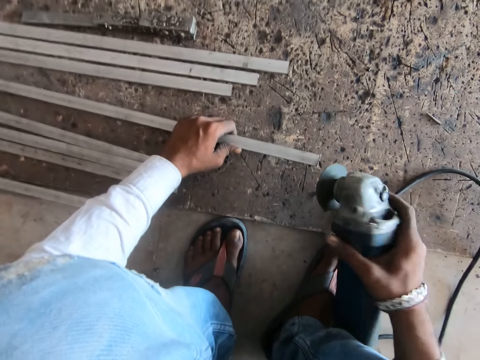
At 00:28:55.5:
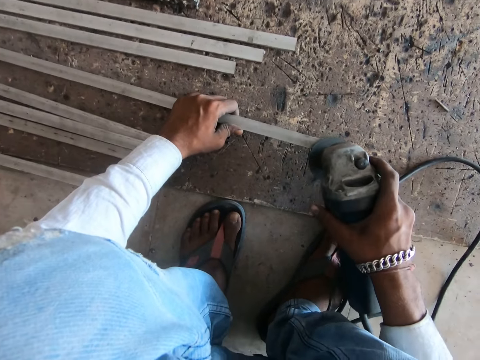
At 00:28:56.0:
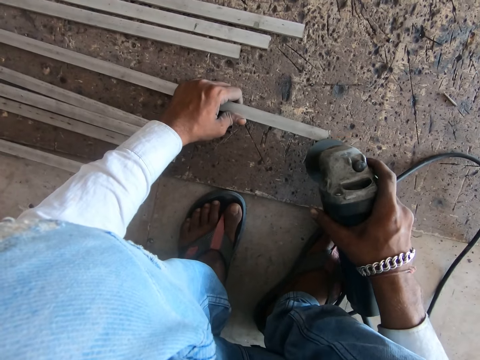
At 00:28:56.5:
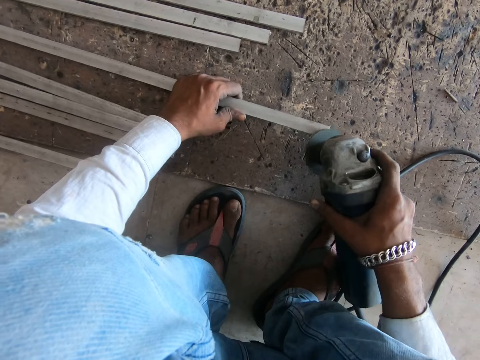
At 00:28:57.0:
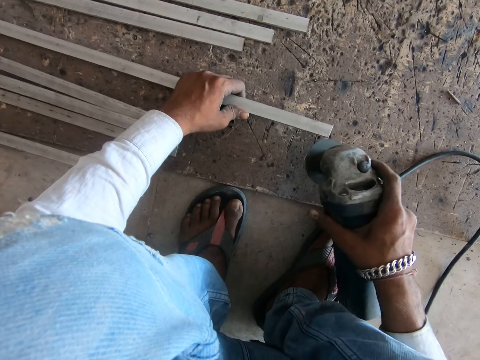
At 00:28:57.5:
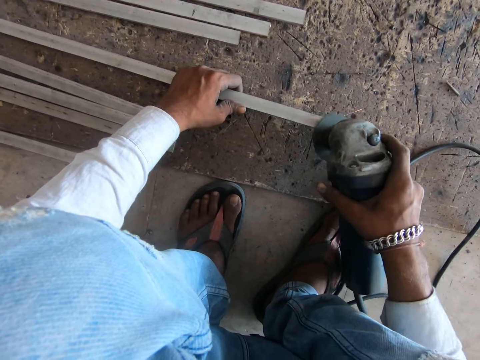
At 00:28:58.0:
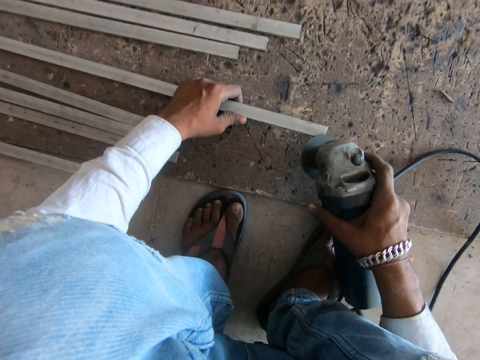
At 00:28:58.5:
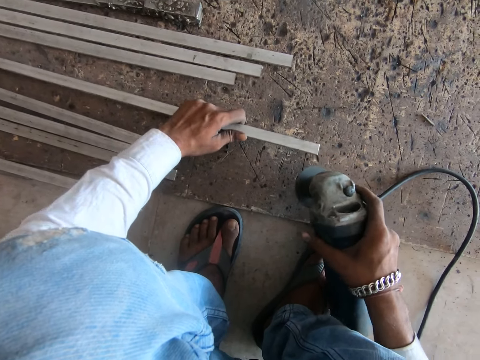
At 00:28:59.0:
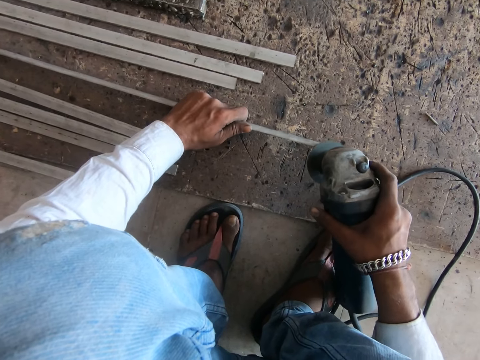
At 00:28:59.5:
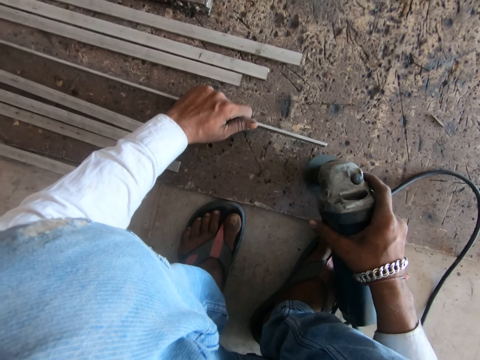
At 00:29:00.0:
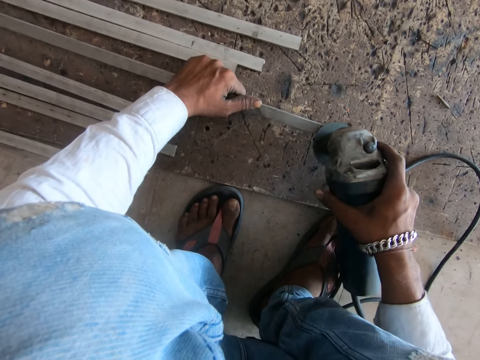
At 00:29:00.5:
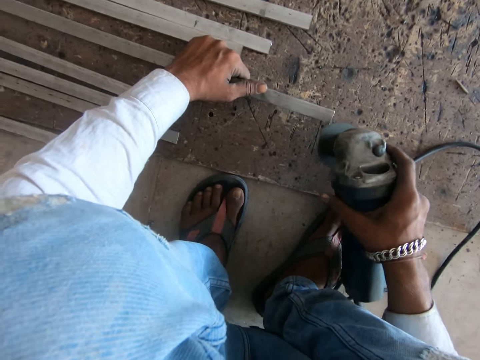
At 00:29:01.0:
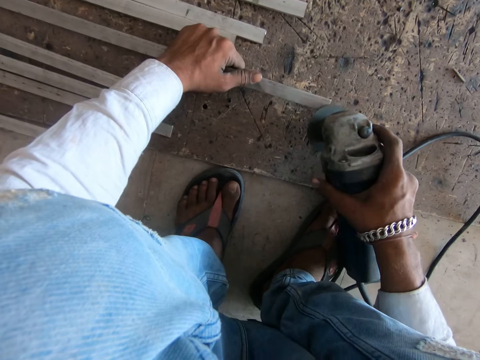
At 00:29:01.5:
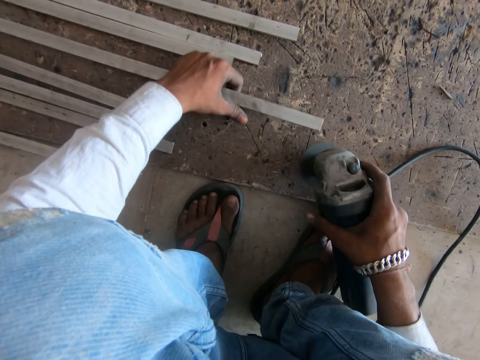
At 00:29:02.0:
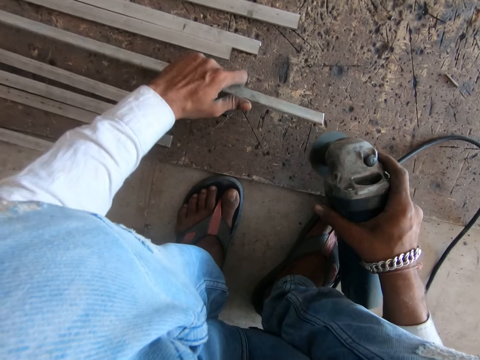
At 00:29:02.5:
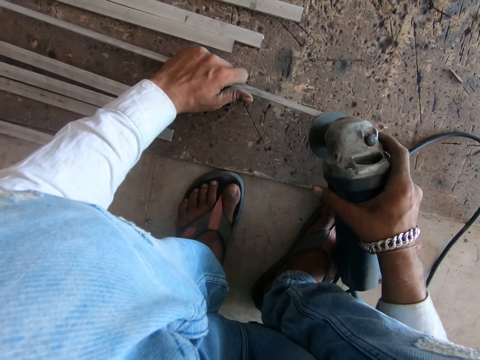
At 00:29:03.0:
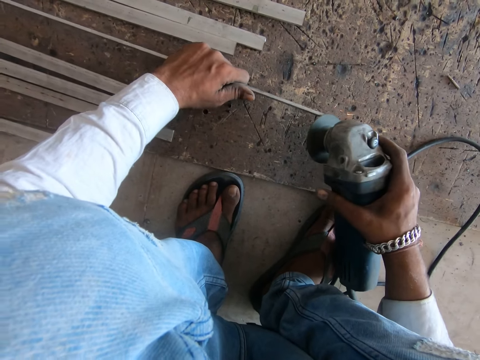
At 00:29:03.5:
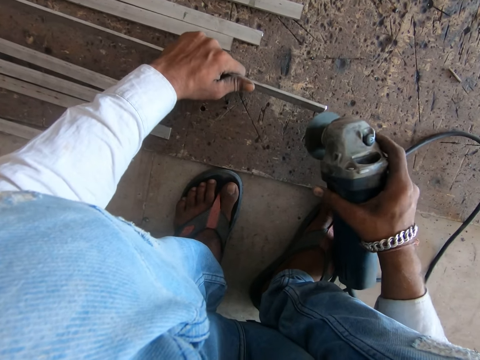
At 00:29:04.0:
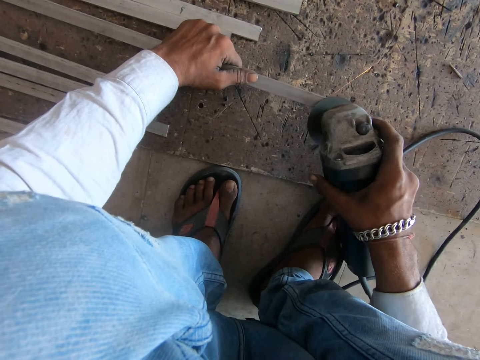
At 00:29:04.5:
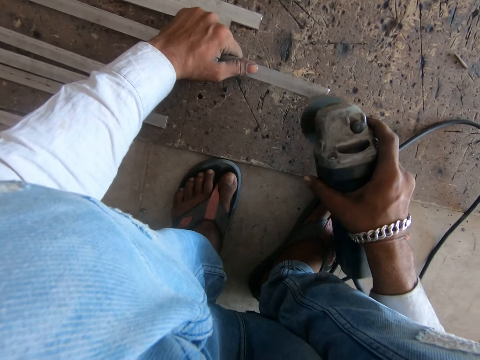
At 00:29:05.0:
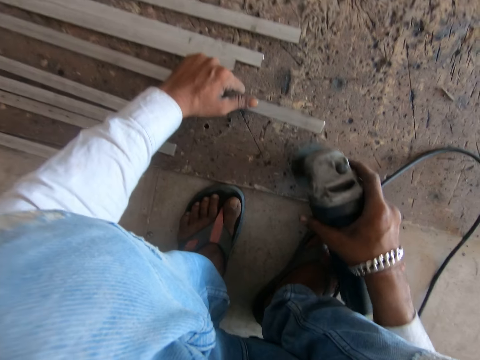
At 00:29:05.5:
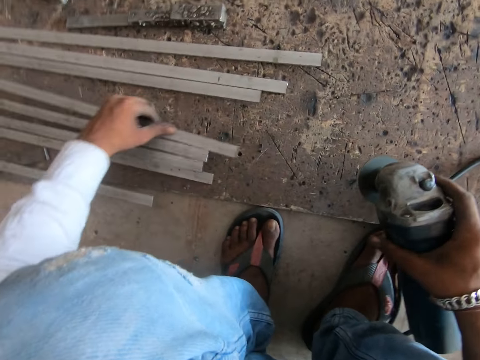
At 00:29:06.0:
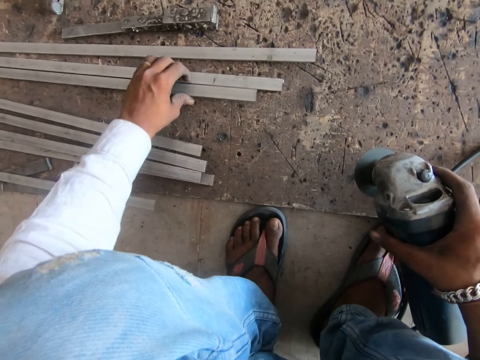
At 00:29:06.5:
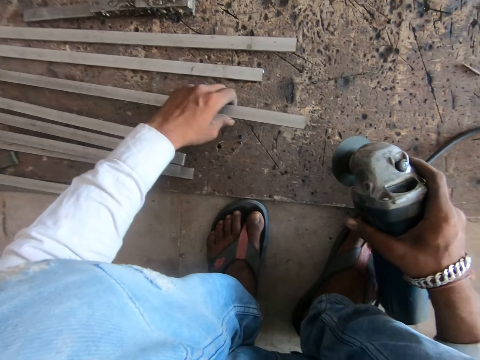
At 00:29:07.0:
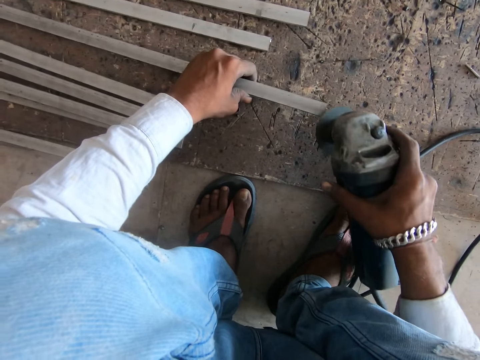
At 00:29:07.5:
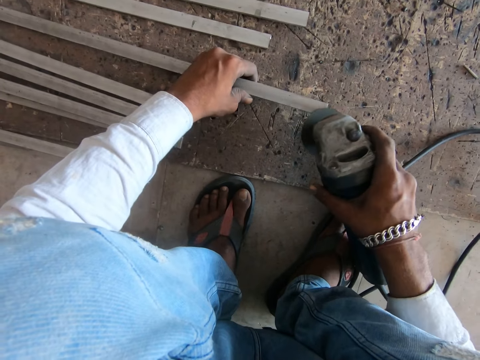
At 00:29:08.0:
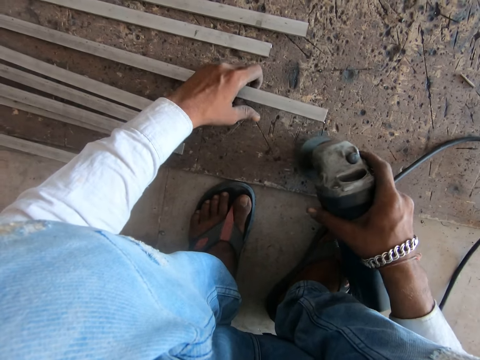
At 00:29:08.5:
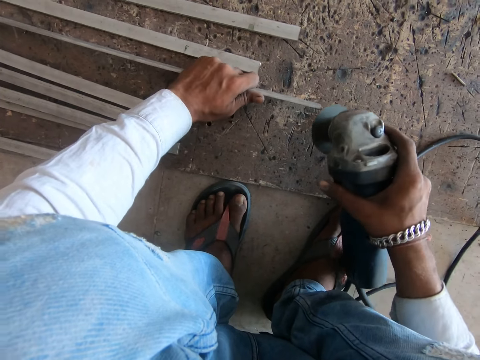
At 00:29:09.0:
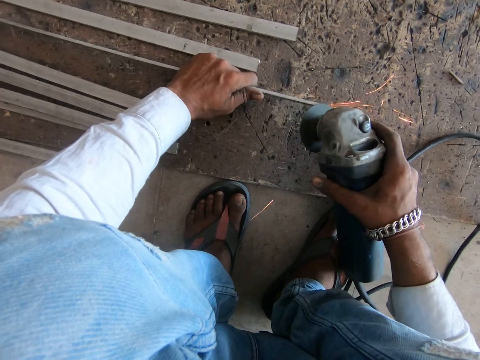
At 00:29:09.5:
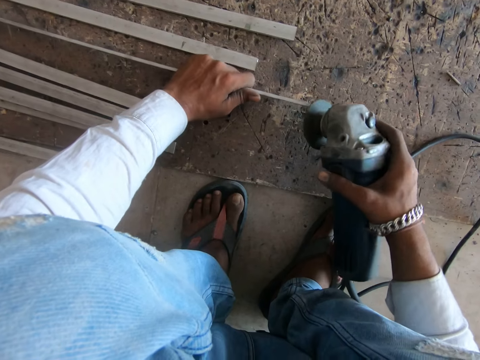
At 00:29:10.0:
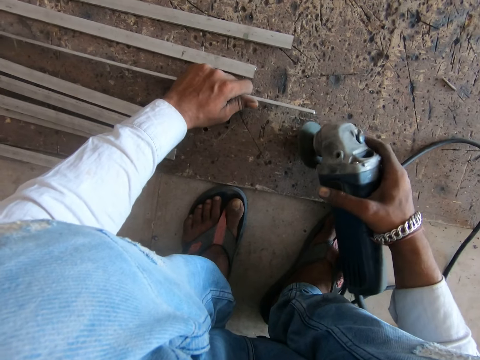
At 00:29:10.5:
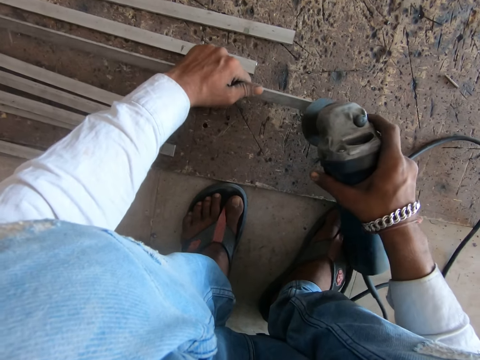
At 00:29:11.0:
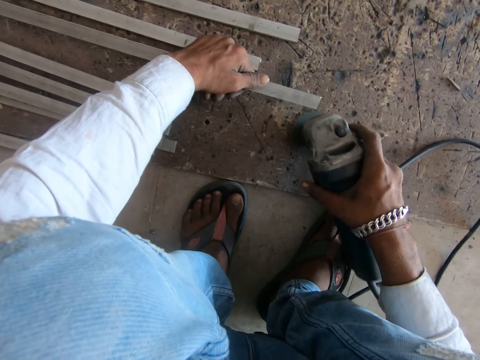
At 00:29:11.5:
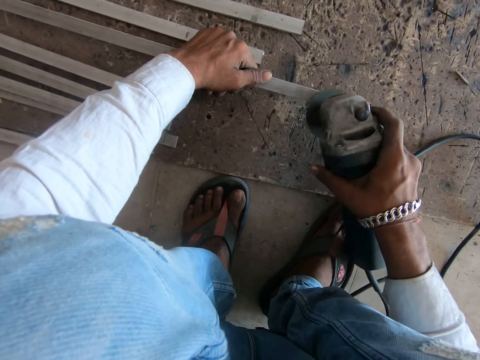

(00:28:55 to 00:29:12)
The camera wearer picks a metal rod on the floor with the left hand. They grind the metal rod in the left hand with the grinder machine in the right hand. They polish the metal. They turn the metal rod with the left hand. They grind the metal rod in the left hand with the grinder machine in the right hand. They place the metal rod on the floor with the left hand. They pick the metal rod on the floor with the left hand. They grind the metal rod in the left hand with the grinder machine in the right hand. They polish the metal.

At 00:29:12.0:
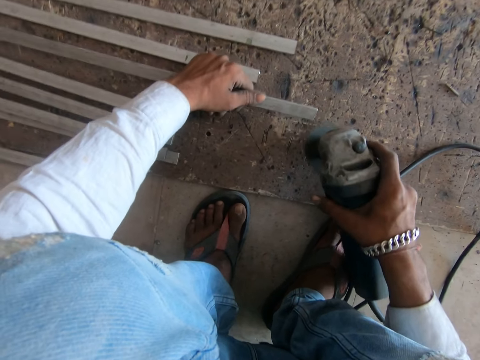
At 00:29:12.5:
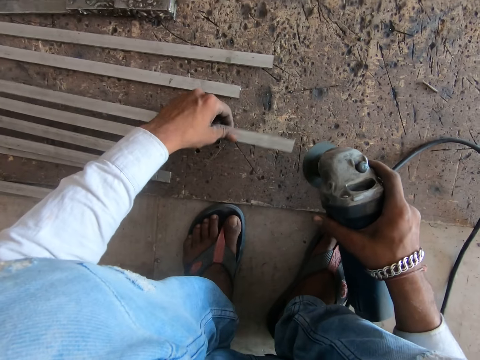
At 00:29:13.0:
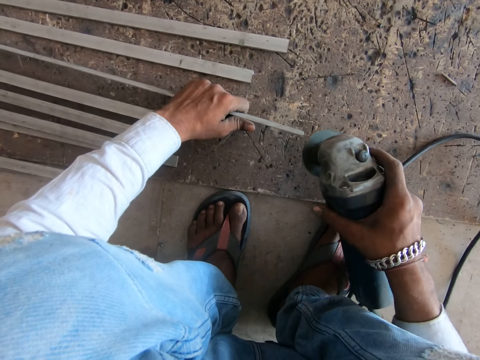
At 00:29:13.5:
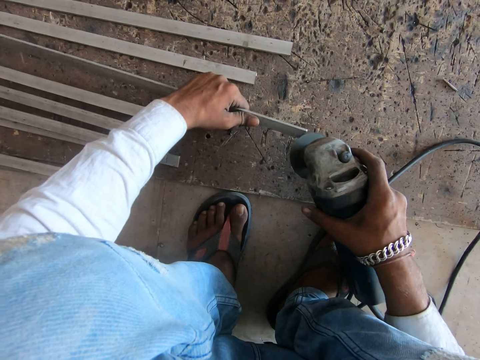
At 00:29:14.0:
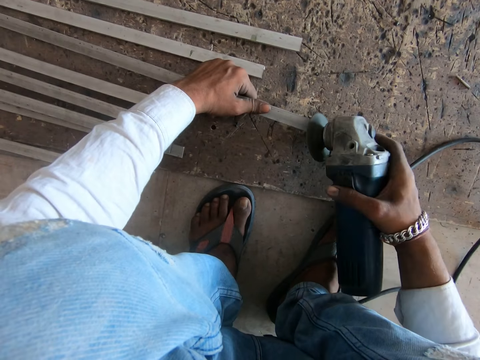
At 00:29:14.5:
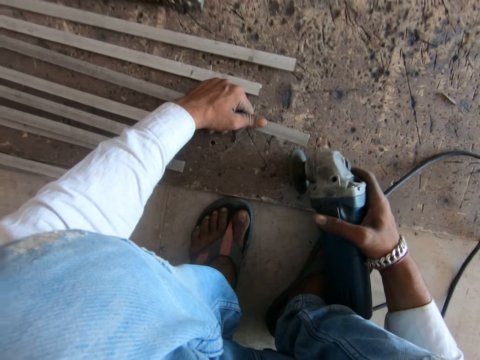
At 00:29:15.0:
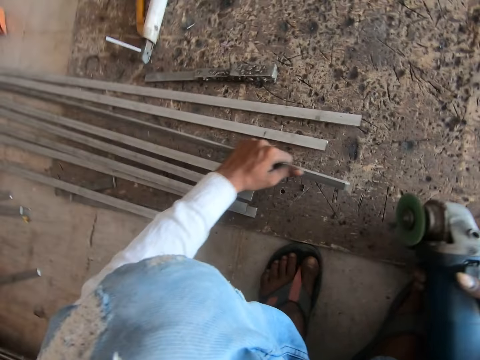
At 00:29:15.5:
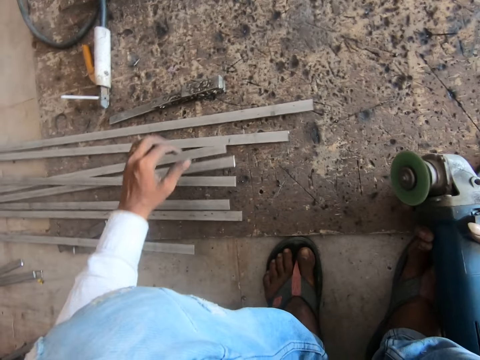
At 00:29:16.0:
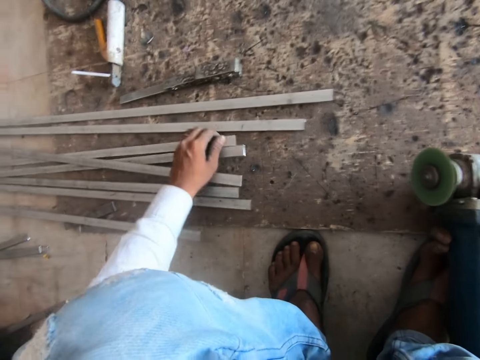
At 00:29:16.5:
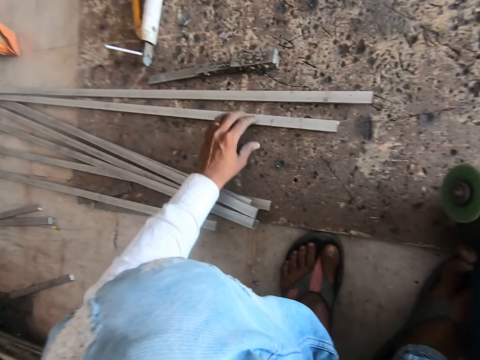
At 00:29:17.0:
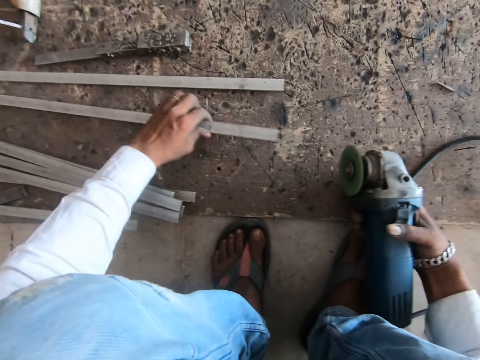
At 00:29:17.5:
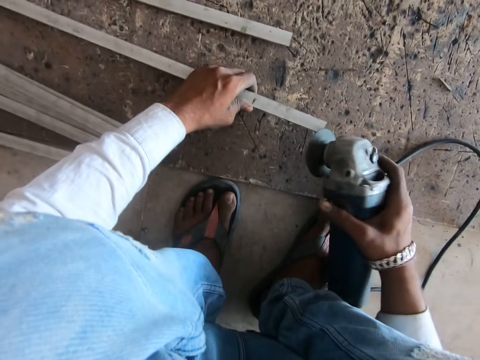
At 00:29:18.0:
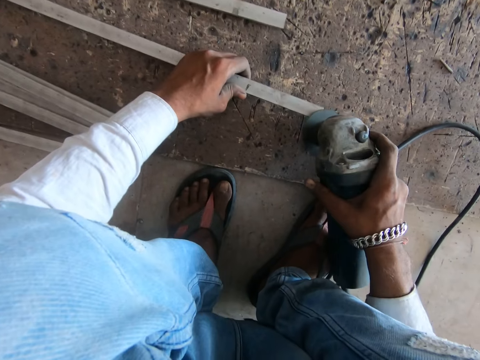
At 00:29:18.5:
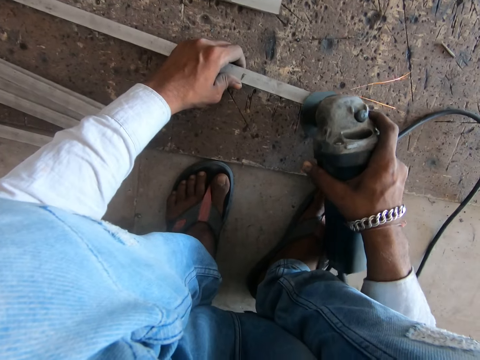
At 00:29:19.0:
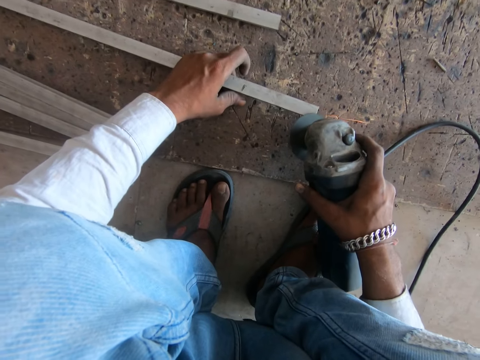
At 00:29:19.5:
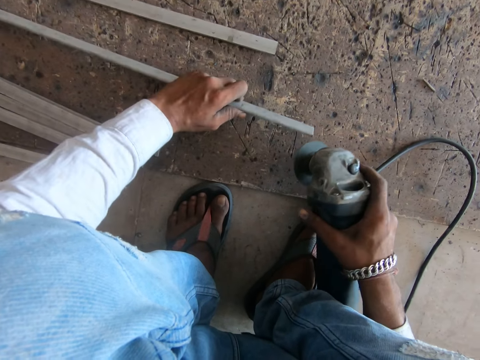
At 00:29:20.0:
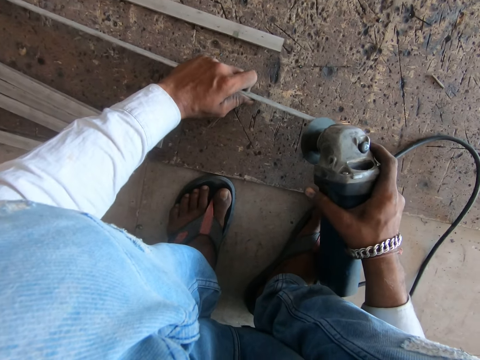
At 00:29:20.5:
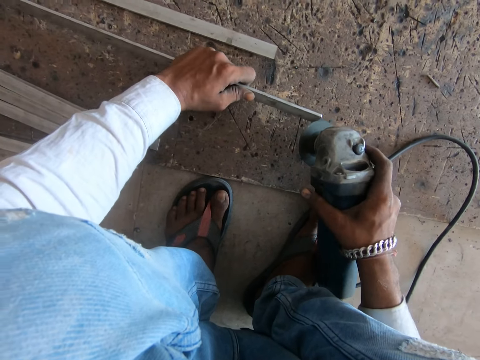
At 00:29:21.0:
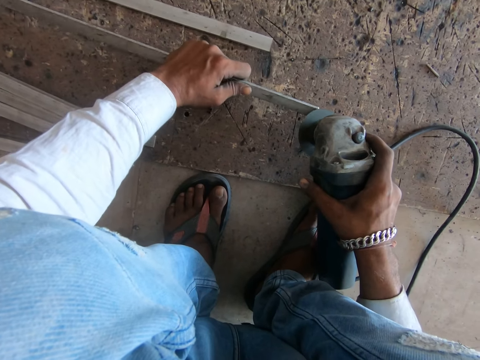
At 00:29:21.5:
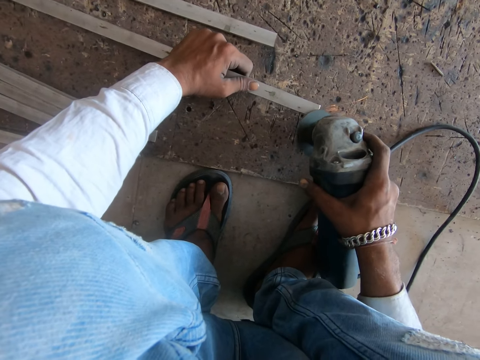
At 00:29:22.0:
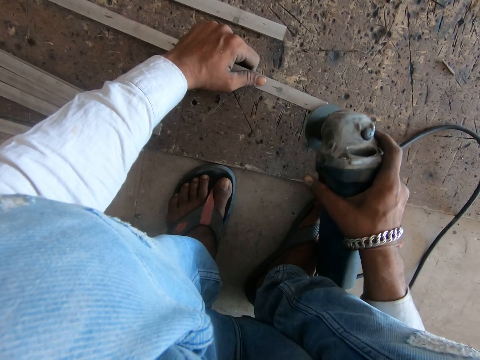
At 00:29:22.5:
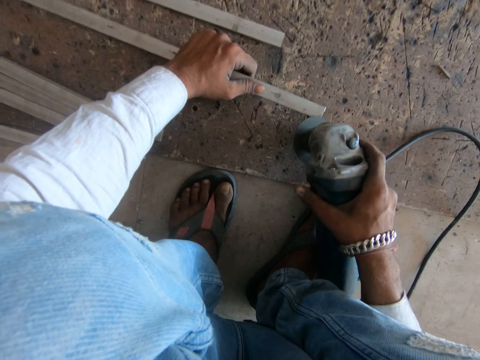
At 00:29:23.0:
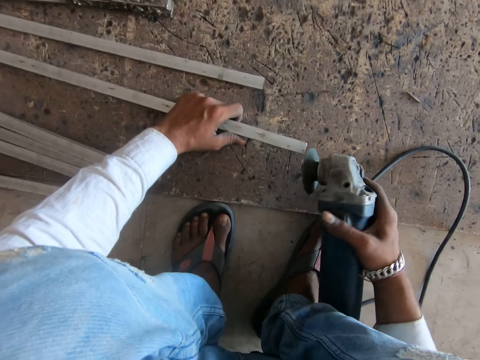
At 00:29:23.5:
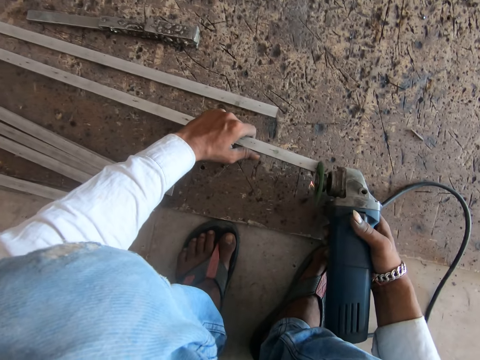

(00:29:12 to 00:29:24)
The camera wearer places the metal rod on the floor with the left hand. They move the metal rods on the floor with the left hand. They pick a metal rod on the floor with the left hand. They grind the metal rod in the left hand with the grinder machine in the right hand. They polish the metal.
